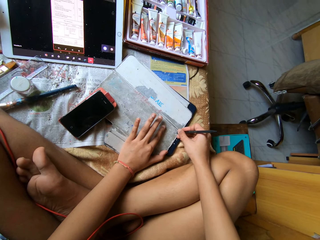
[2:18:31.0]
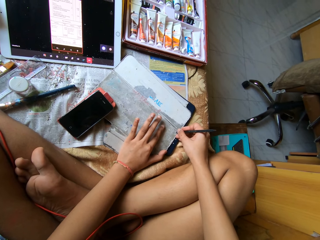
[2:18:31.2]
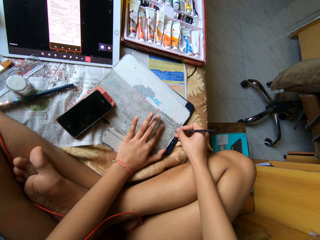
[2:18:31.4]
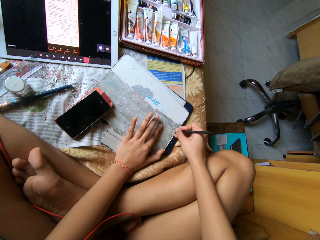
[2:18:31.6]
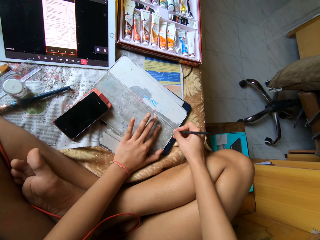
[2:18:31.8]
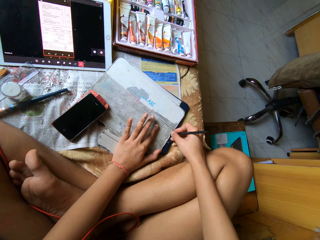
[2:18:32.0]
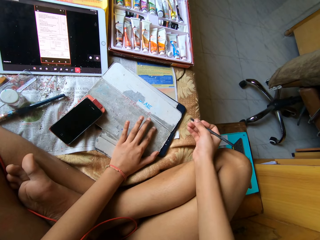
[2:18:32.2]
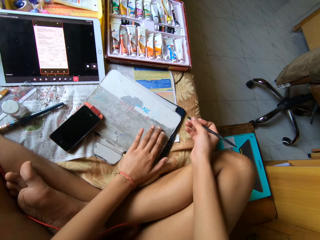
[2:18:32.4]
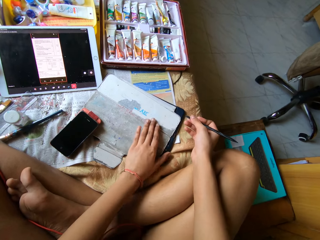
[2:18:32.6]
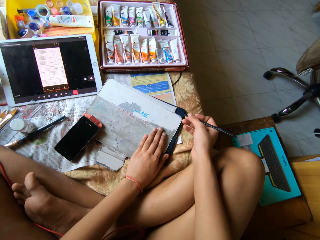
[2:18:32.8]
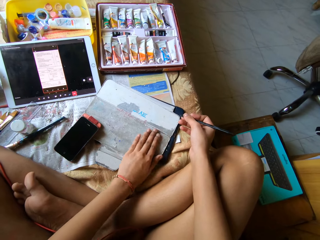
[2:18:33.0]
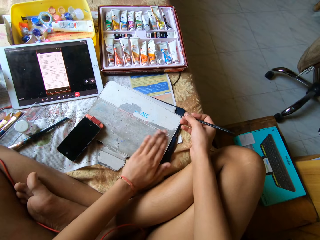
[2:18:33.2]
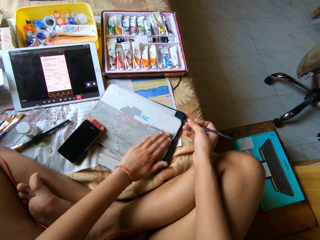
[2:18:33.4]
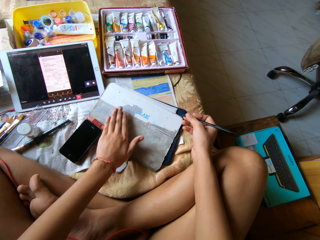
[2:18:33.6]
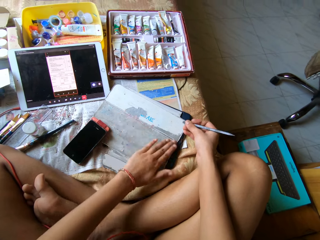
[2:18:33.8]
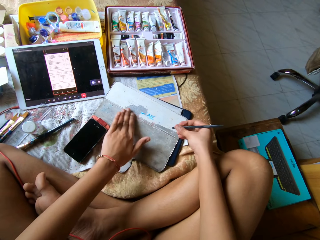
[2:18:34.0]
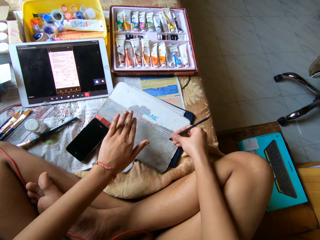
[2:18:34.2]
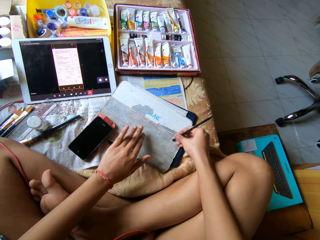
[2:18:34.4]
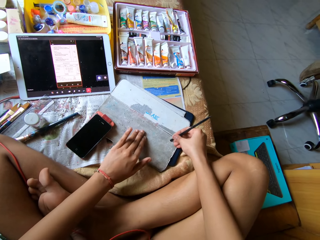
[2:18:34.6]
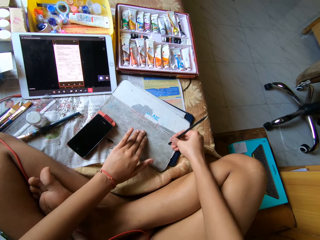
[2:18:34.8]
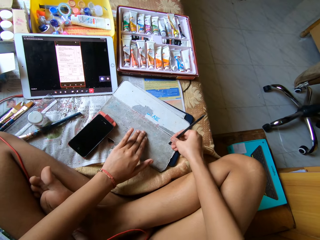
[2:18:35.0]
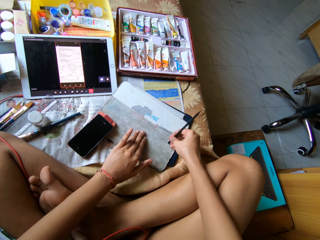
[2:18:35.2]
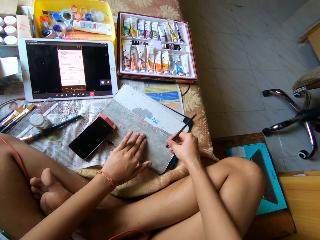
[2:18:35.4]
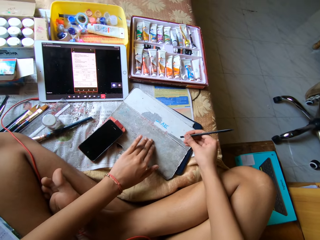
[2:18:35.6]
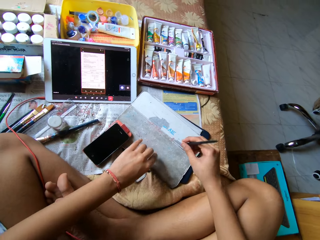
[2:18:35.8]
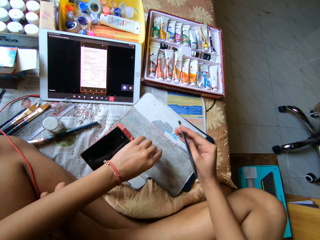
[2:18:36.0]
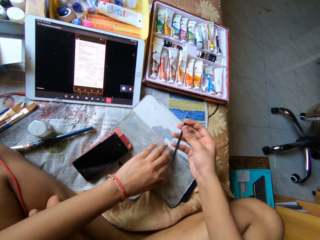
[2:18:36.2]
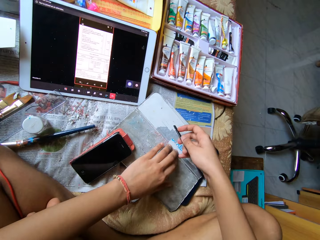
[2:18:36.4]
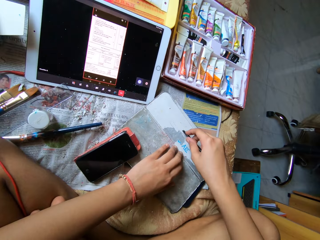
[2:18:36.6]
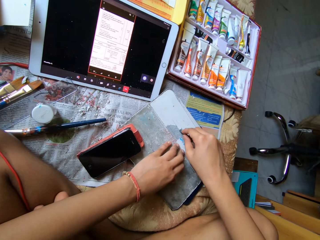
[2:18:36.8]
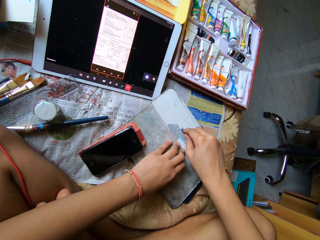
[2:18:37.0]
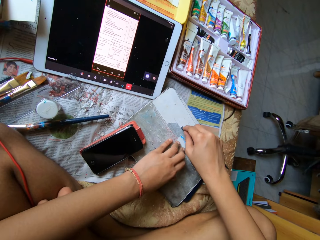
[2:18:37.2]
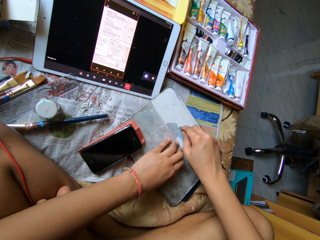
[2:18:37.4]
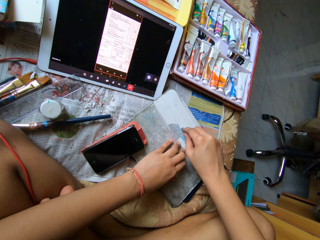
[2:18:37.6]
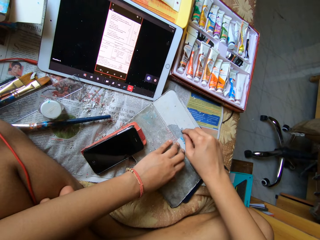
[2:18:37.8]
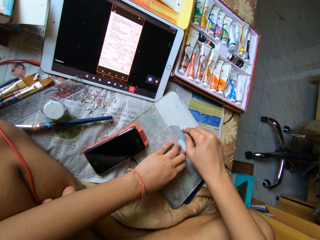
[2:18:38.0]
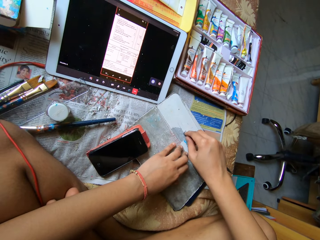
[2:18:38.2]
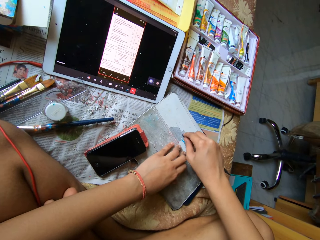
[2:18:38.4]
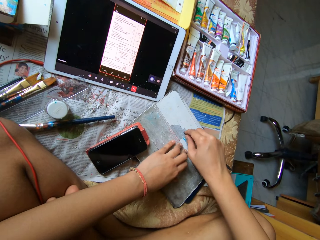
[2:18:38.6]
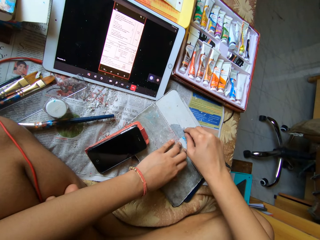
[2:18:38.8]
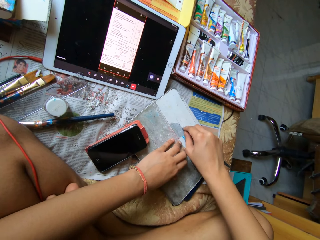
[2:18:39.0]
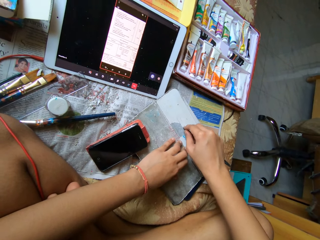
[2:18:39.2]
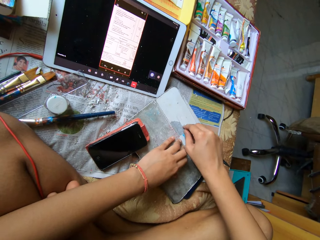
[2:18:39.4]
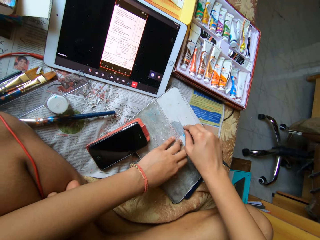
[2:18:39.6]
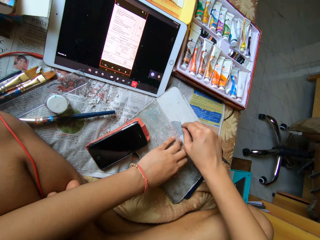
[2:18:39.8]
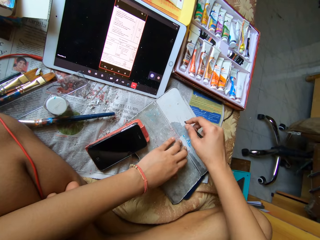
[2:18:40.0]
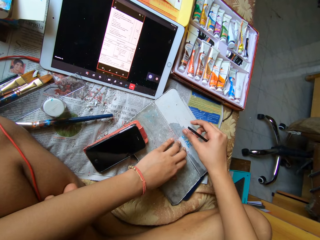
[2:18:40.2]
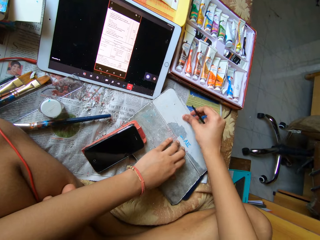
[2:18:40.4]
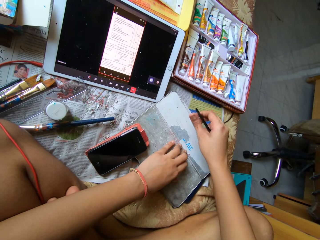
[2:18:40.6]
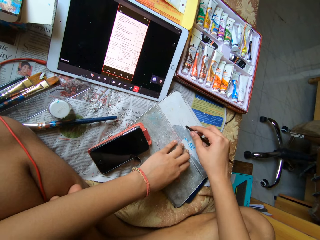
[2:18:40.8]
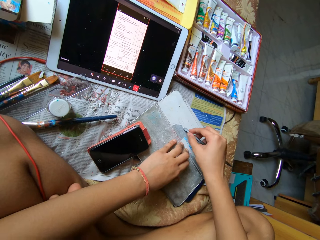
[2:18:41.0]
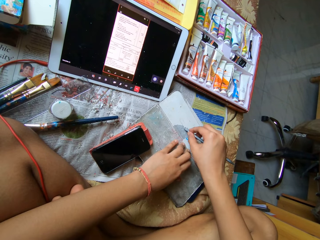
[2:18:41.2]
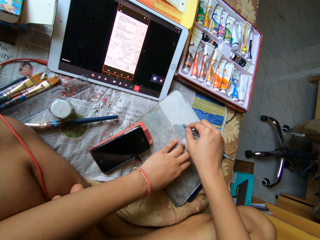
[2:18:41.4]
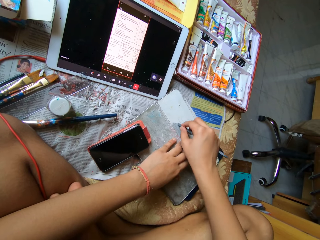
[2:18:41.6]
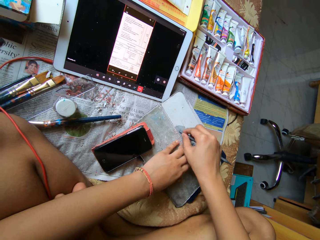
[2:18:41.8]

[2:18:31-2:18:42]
The camera wearer removes the cover with a hand. They remove the cover with a scraper.

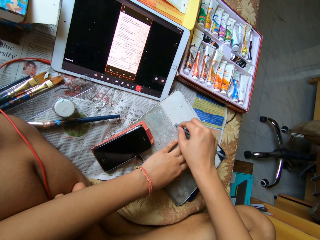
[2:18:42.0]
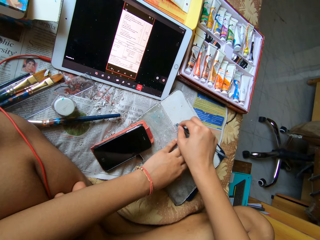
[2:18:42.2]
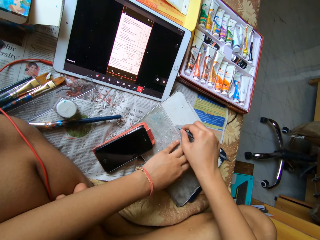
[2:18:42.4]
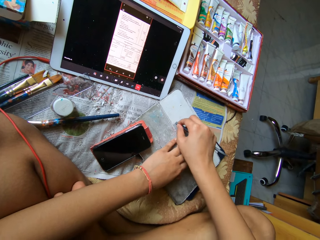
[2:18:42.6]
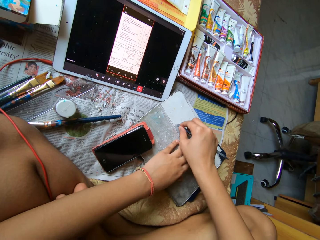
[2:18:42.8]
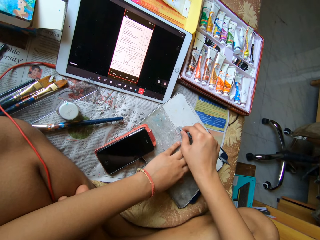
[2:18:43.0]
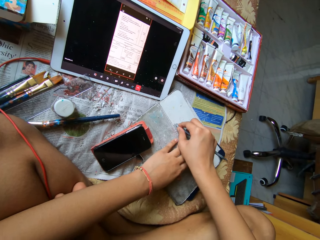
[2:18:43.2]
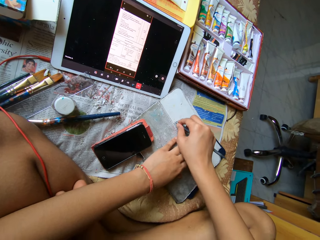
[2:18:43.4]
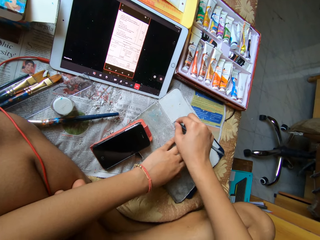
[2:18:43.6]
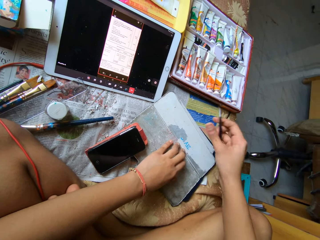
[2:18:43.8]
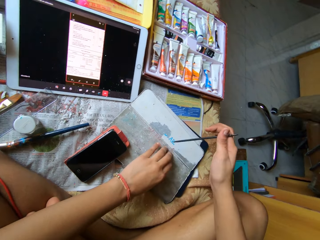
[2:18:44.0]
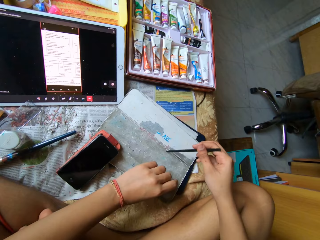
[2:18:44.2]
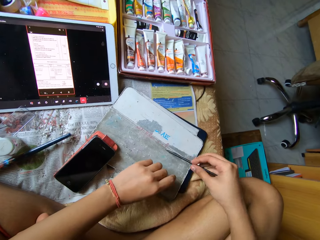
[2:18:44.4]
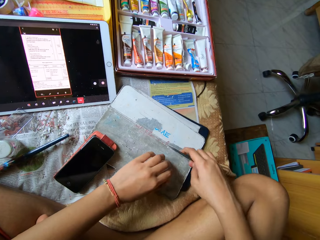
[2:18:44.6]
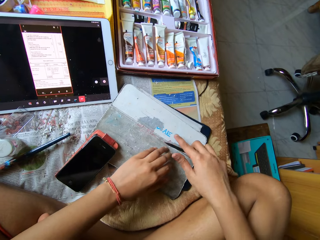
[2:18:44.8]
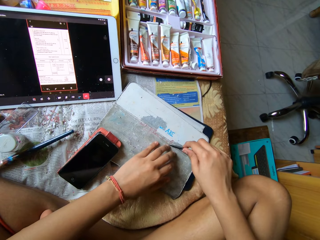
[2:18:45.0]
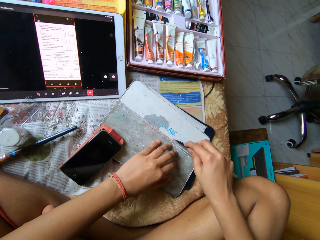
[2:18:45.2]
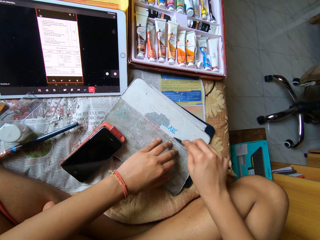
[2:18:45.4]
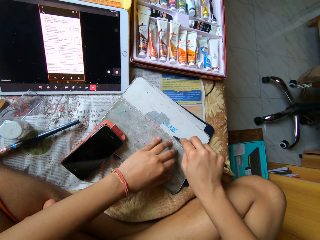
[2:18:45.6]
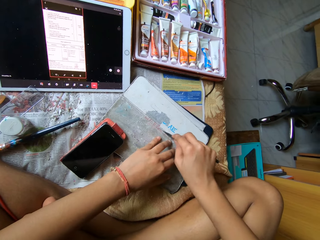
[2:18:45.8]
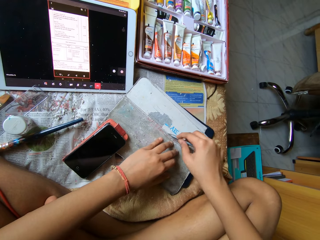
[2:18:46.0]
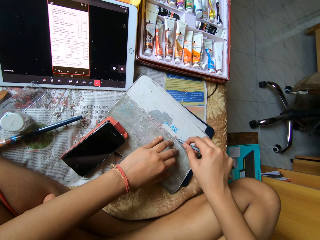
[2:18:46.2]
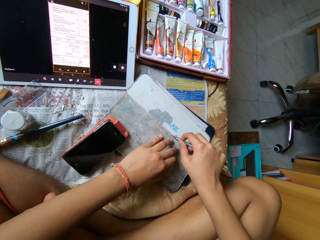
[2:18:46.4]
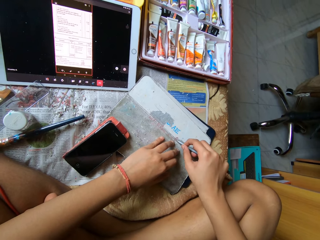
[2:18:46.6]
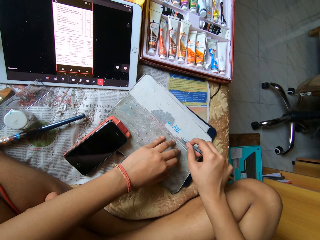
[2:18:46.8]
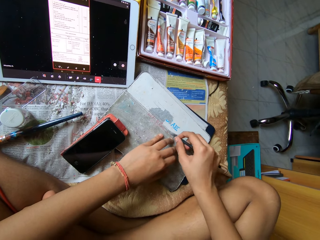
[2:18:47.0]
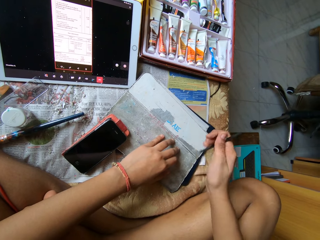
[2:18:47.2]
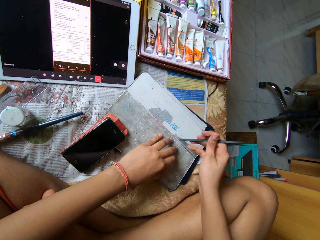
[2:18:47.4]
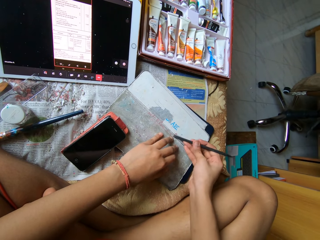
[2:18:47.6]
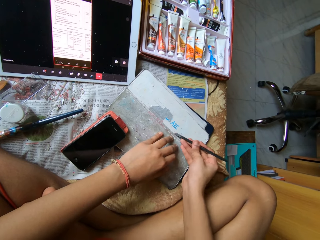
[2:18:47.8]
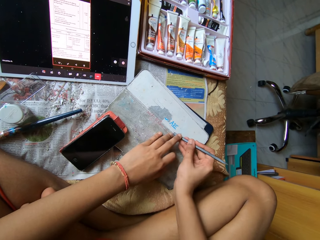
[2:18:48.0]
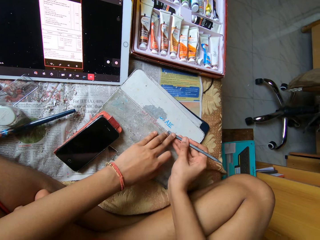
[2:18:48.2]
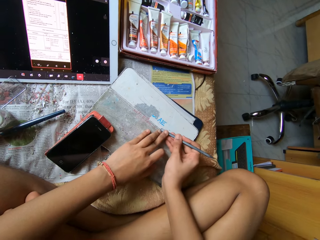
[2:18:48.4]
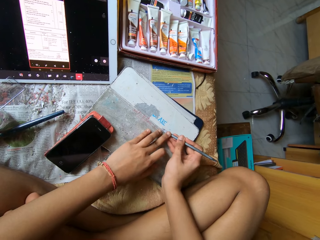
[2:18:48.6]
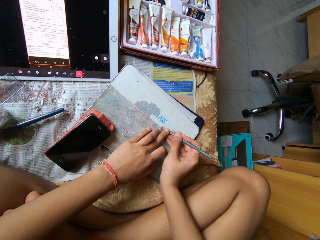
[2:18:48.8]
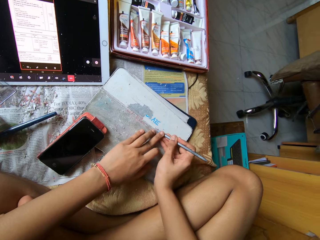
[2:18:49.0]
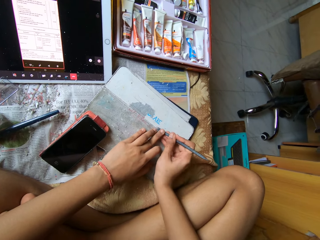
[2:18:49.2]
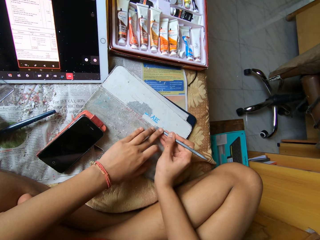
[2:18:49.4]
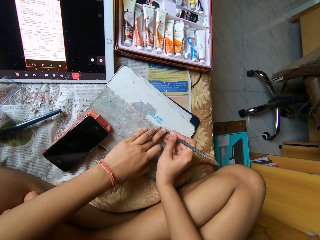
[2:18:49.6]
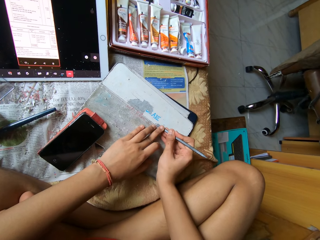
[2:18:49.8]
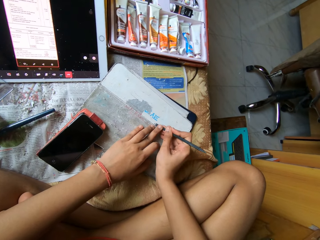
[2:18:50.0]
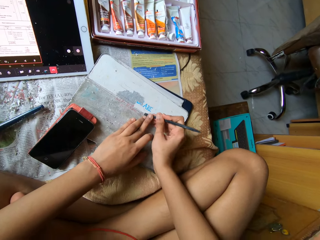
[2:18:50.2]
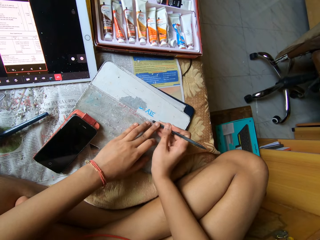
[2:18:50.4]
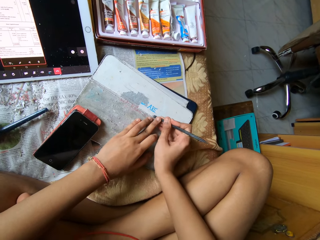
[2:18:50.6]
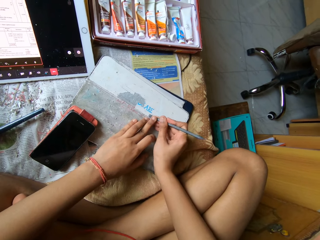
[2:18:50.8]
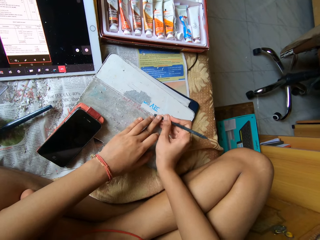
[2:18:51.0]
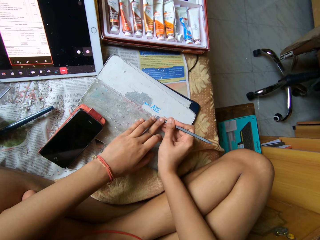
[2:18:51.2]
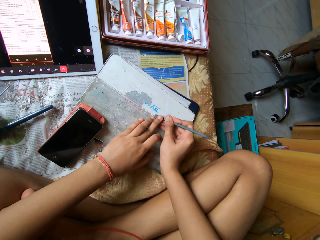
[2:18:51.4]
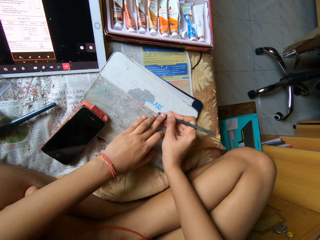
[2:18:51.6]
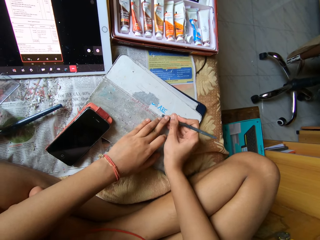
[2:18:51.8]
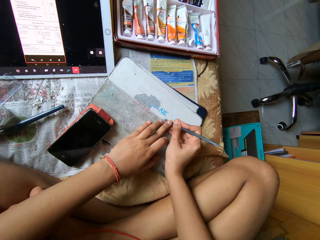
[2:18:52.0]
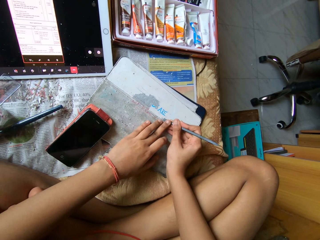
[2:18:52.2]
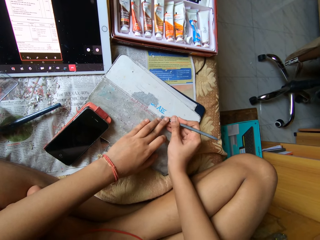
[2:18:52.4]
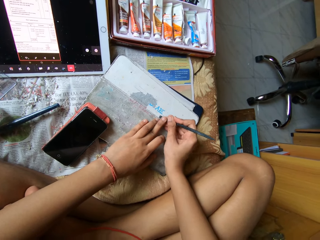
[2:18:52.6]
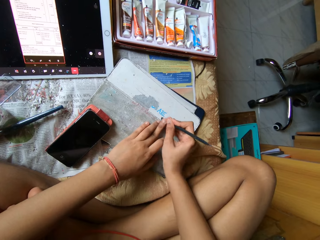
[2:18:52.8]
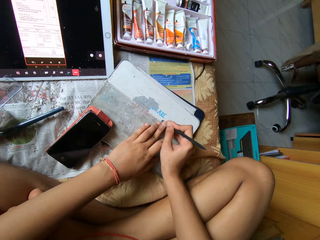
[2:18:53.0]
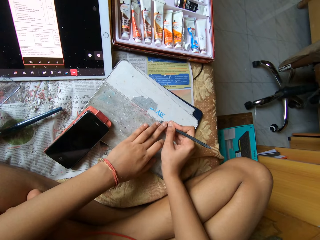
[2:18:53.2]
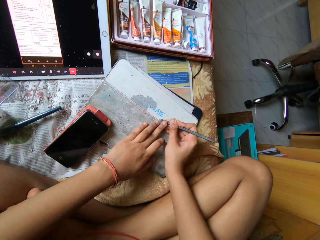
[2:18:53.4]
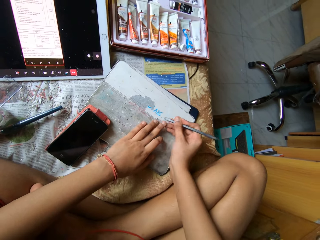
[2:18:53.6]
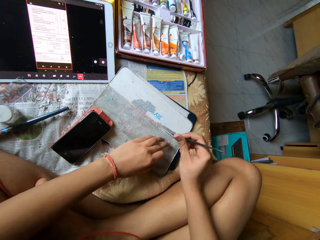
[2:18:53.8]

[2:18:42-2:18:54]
The camera wearer removes the cover with a scraper.
